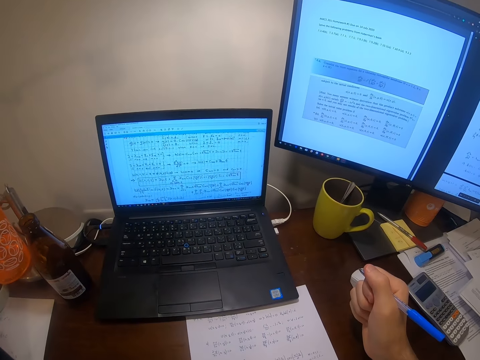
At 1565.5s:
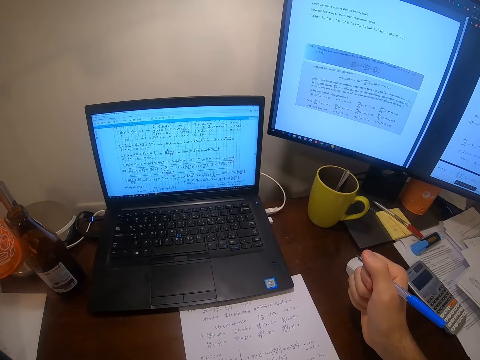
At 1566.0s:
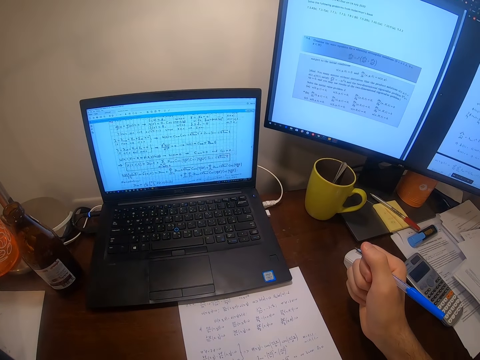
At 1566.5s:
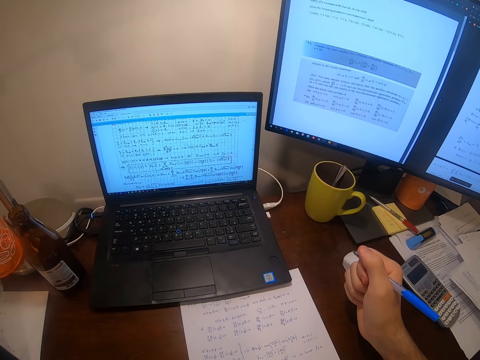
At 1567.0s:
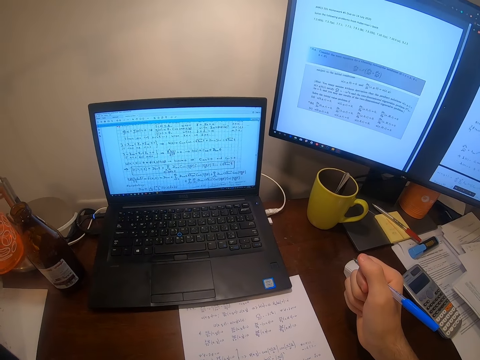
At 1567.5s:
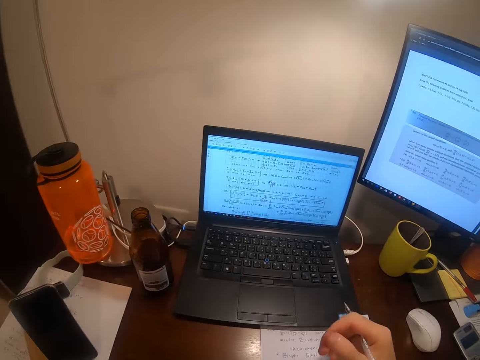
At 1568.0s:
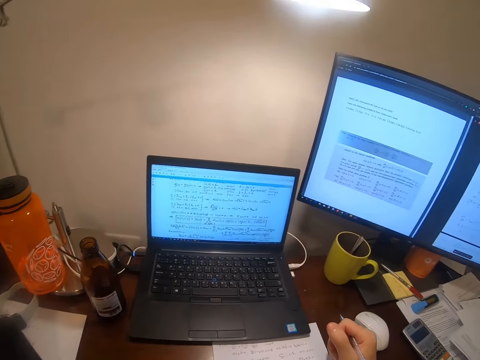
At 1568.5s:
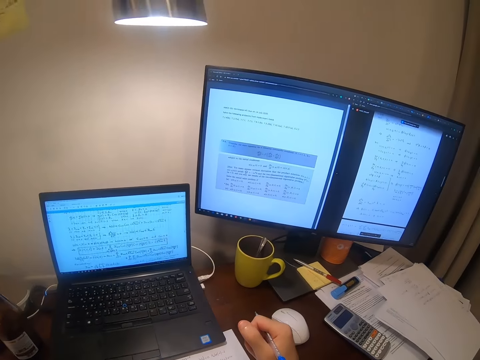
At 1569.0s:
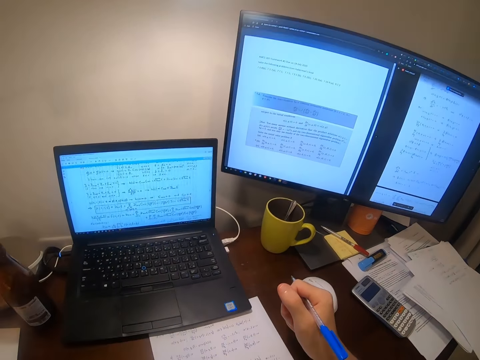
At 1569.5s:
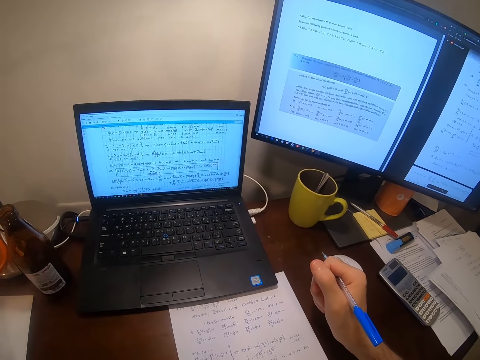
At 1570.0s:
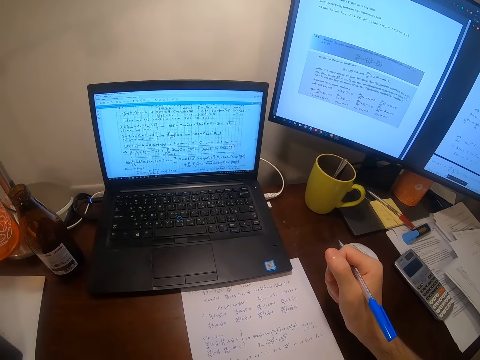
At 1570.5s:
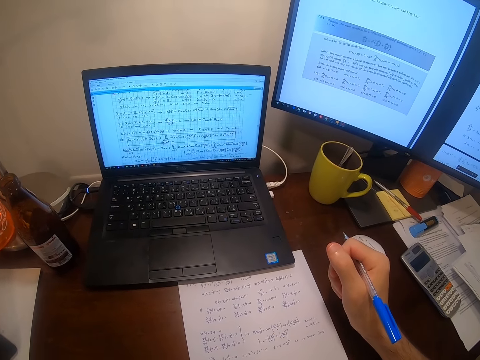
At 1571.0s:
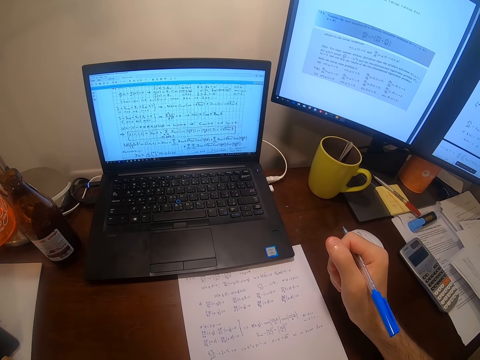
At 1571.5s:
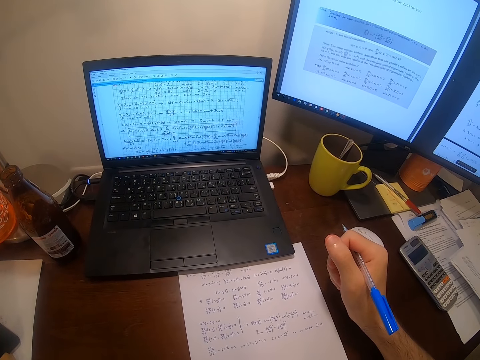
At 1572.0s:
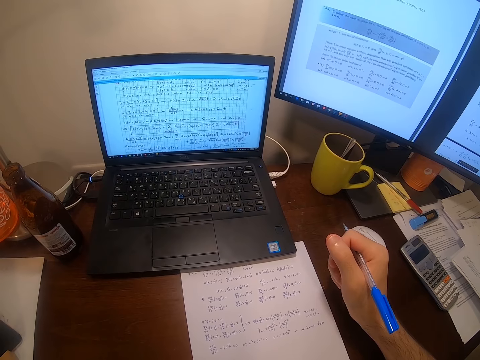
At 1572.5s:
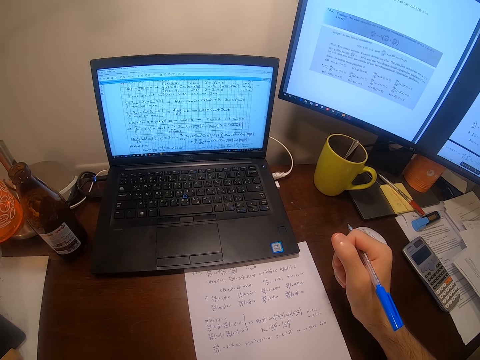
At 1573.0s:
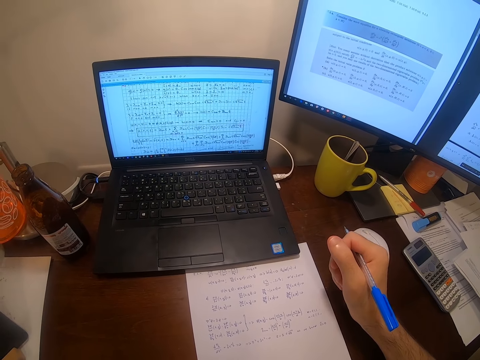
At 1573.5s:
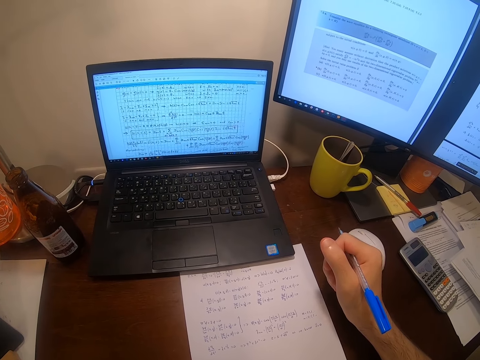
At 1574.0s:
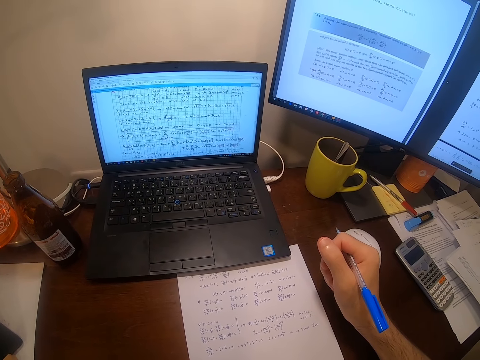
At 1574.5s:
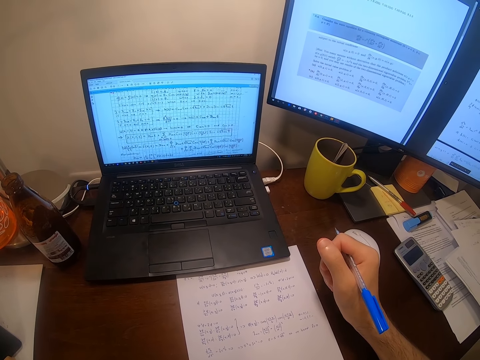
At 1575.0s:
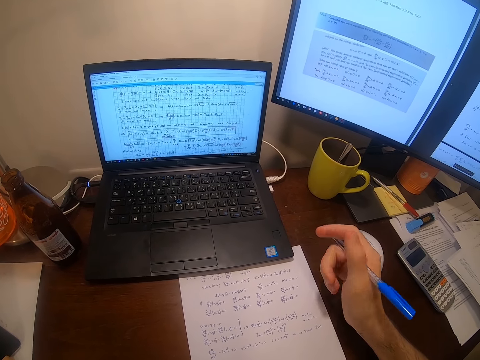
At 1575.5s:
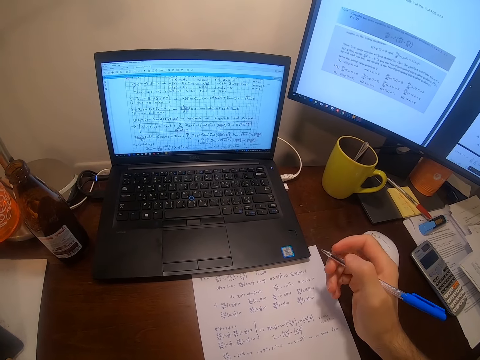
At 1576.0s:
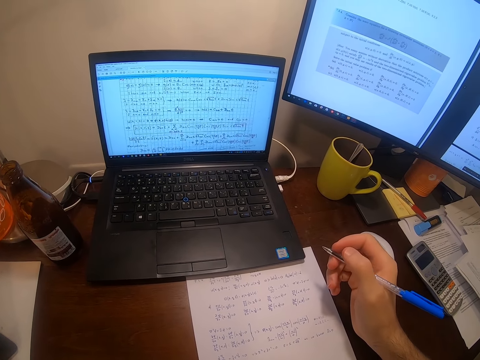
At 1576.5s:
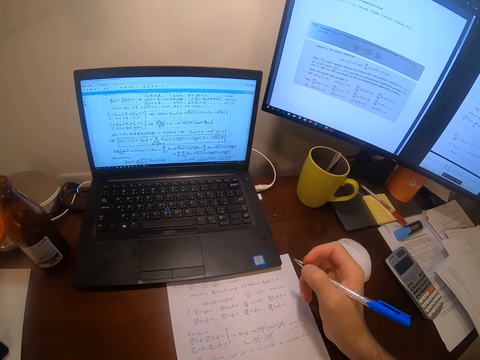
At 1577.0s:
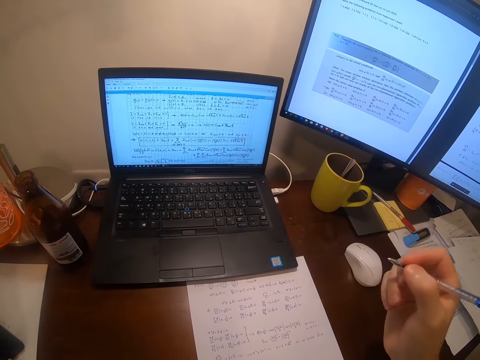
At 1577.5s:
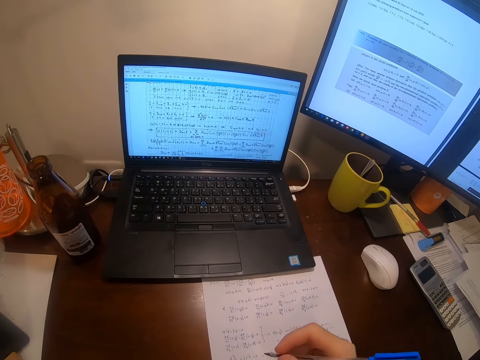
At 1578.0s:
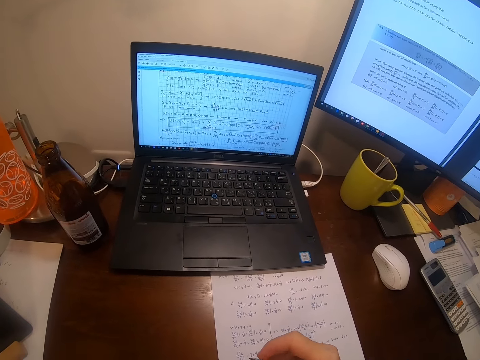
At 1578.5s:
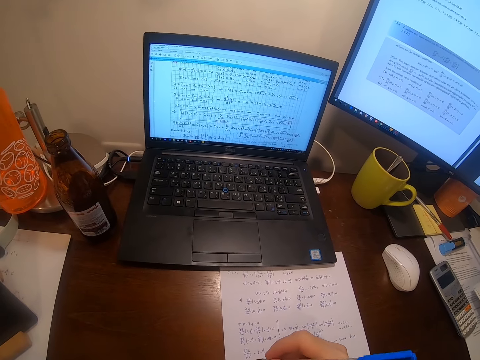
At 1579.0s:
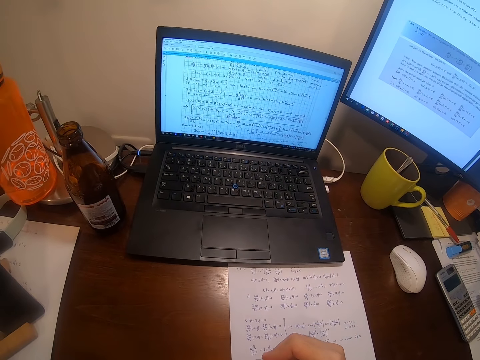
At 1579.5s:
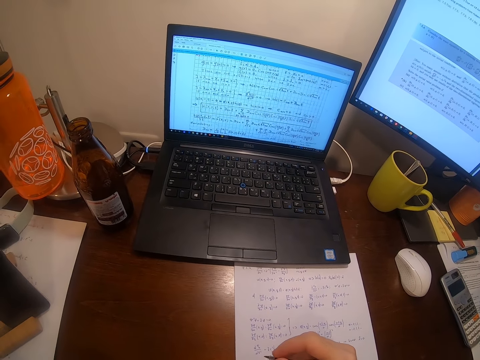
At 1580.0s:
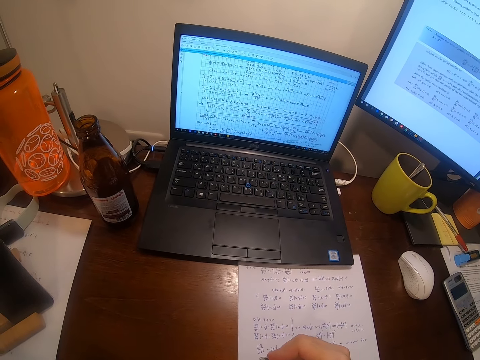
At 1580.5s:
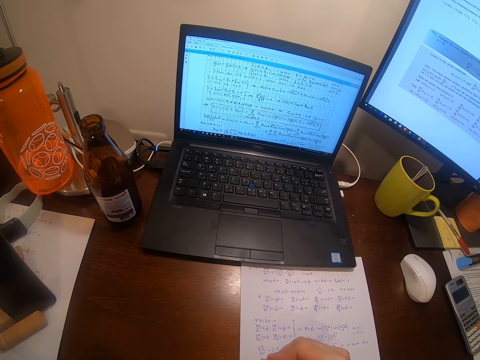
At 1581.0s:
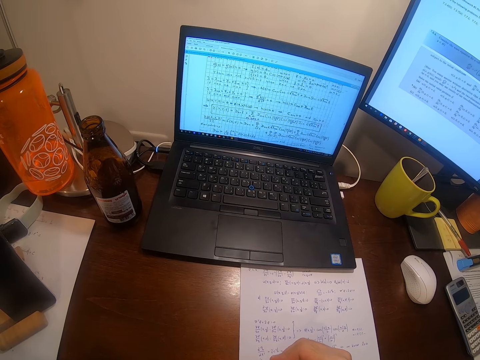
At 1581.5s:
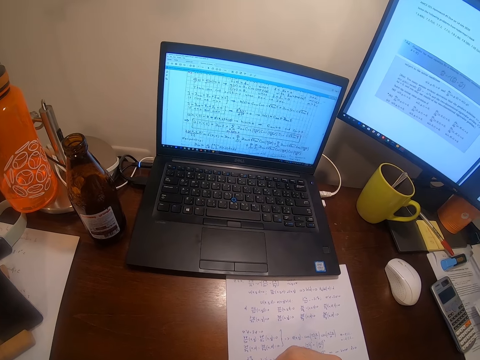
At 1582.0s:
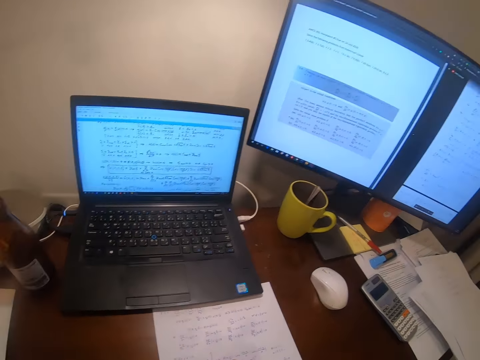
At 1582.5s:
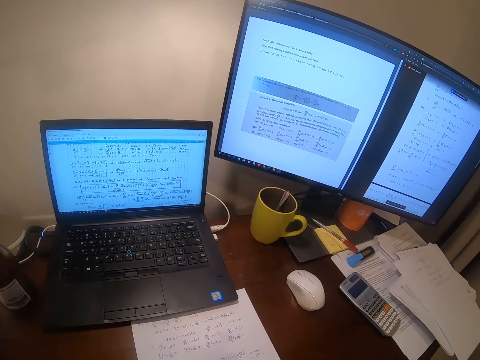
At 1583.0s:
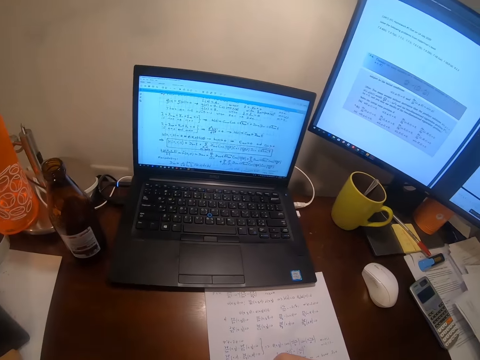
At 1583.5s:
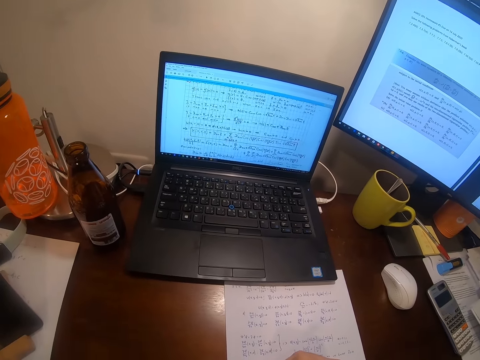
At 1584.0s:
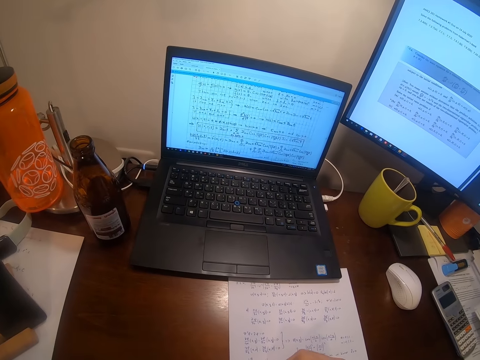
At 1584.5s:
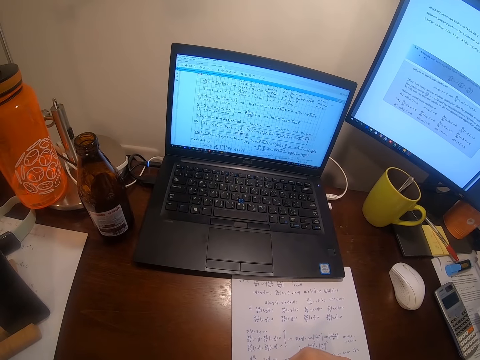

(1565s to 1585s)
The camera wearer holds the pen. They write on the sheet of paper.

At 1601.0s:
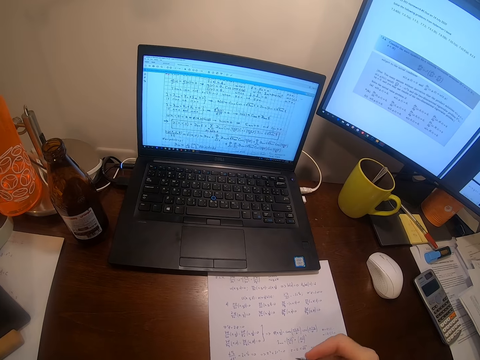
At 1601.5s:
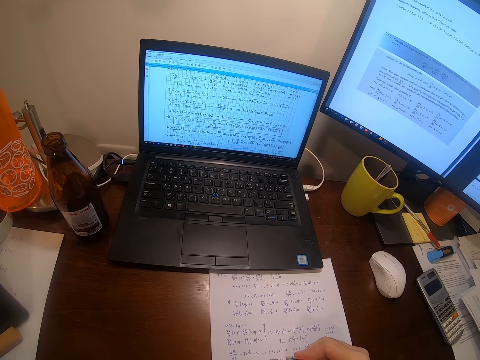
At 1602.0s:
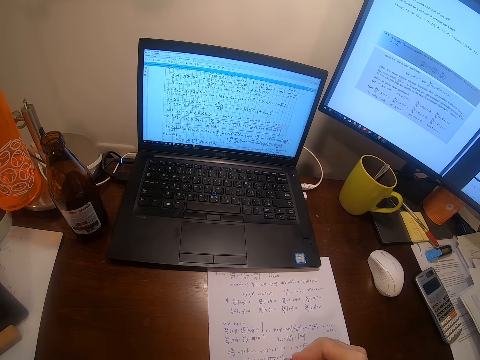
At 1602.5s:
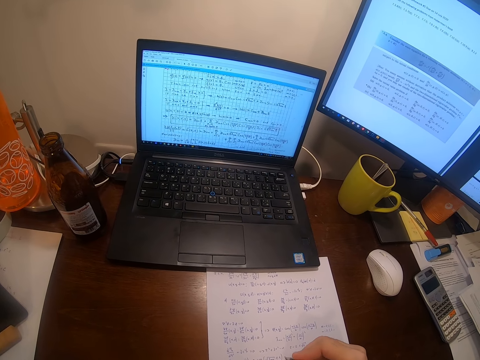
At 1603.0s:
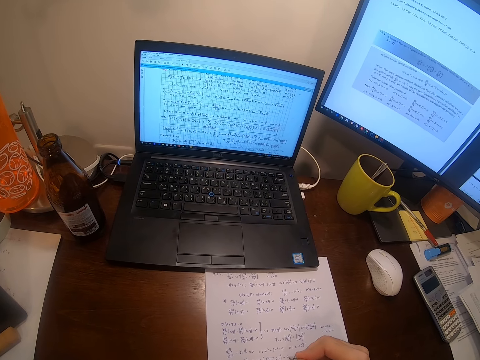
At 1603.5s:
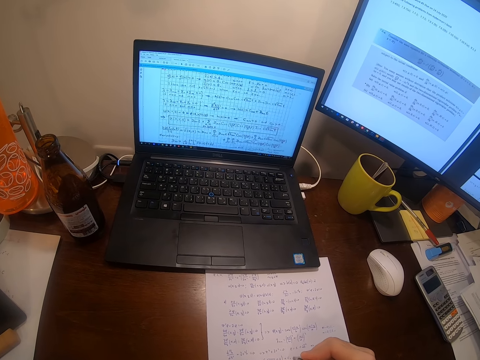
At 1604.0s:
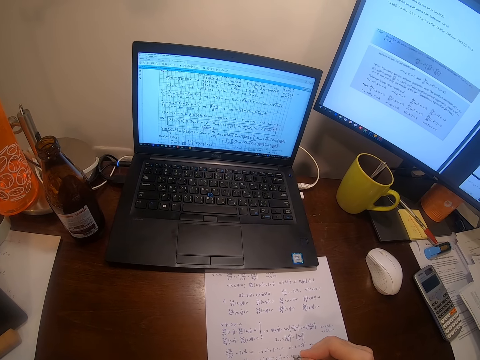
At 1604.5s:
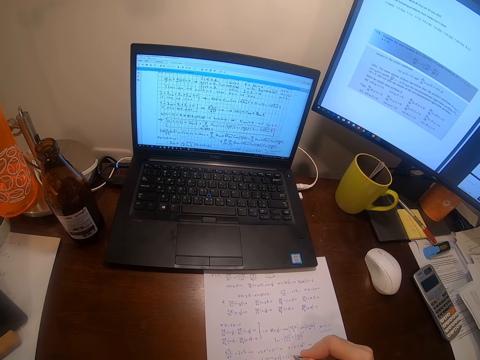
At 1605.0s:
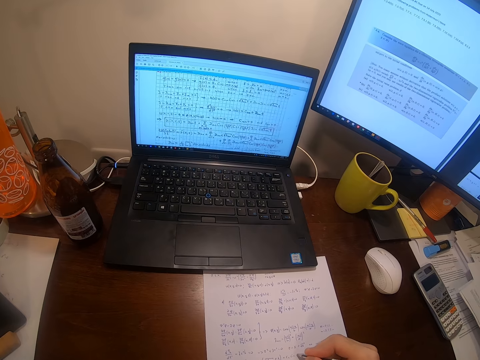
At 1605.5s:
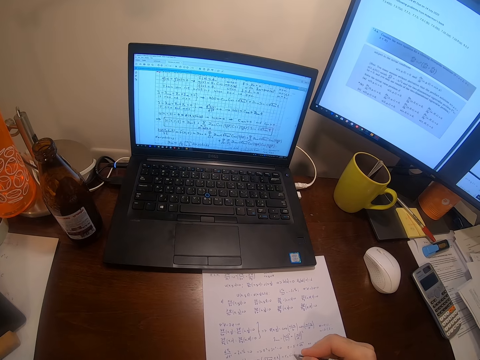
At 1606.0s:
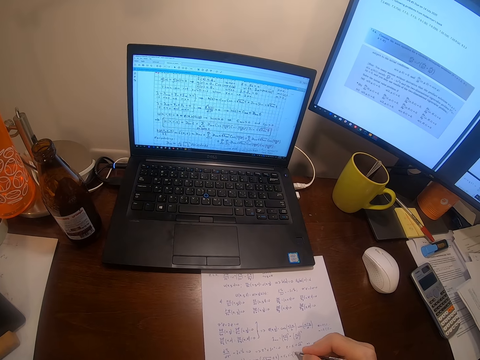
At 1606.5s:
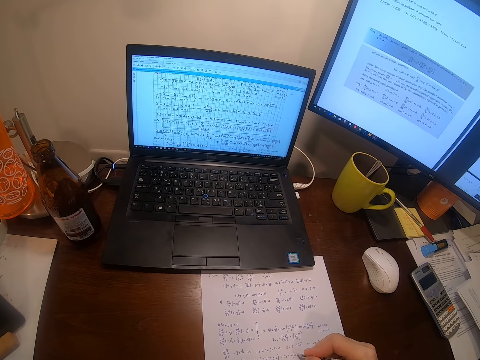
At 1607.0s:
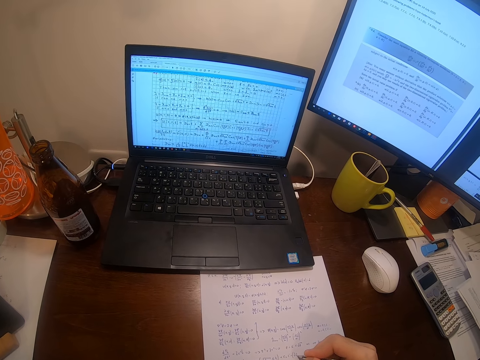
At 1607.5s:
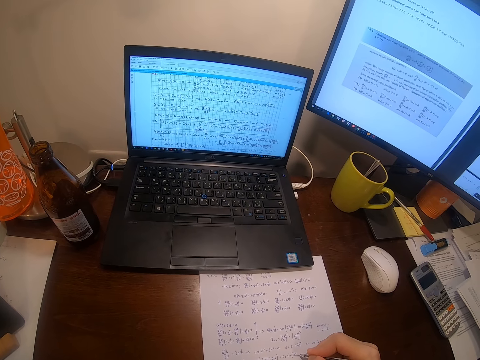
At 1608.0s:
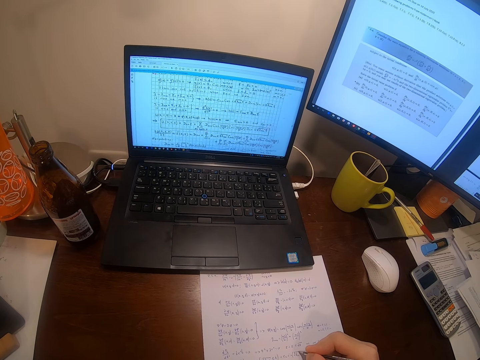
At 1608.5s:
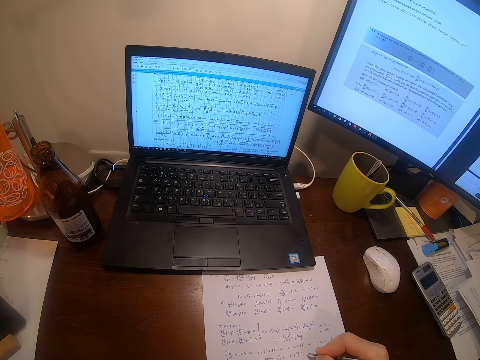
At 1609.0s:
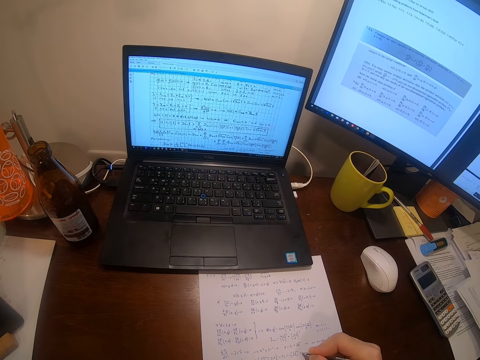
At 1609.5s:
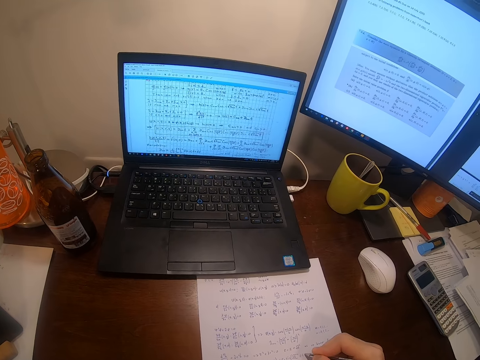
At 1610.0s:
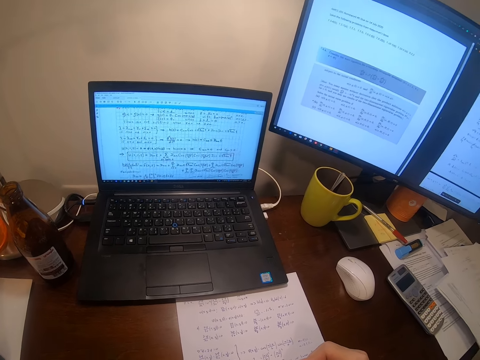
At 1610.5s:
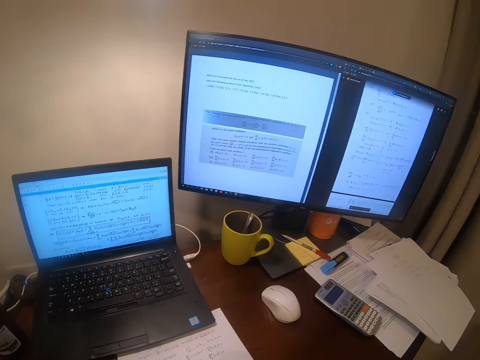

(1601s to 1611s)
The camera wearer writes on the paper.
